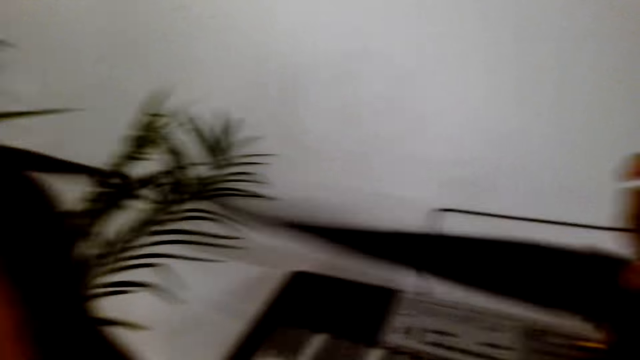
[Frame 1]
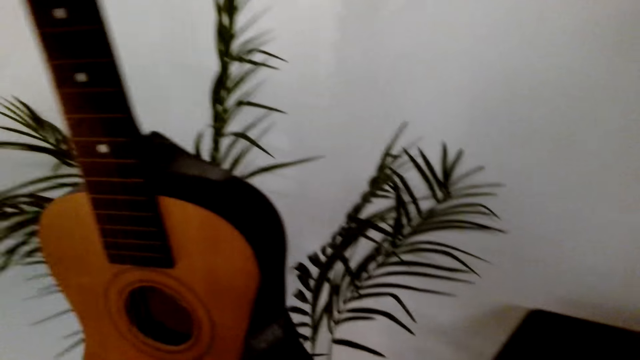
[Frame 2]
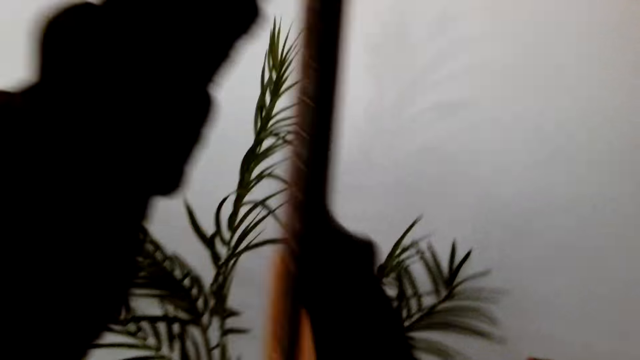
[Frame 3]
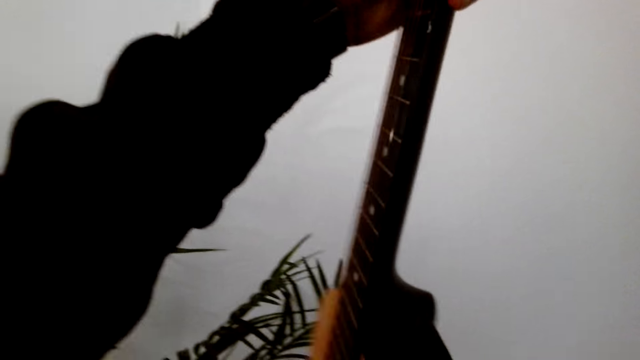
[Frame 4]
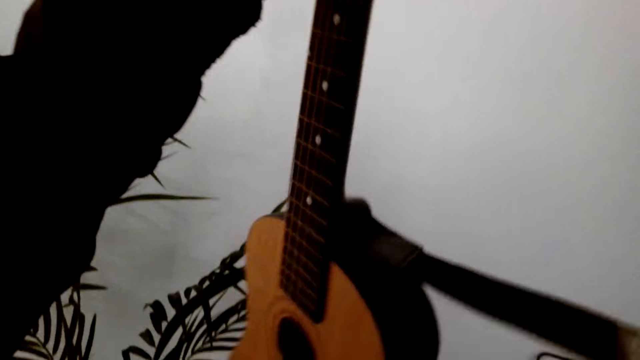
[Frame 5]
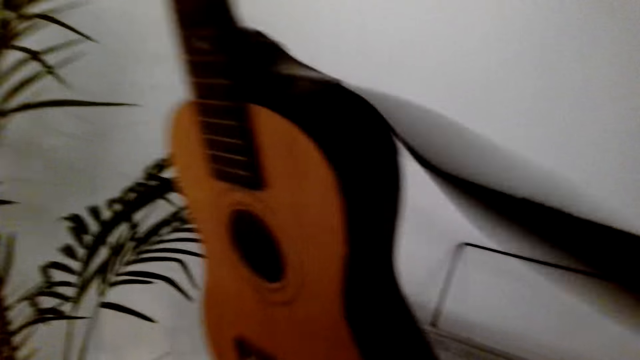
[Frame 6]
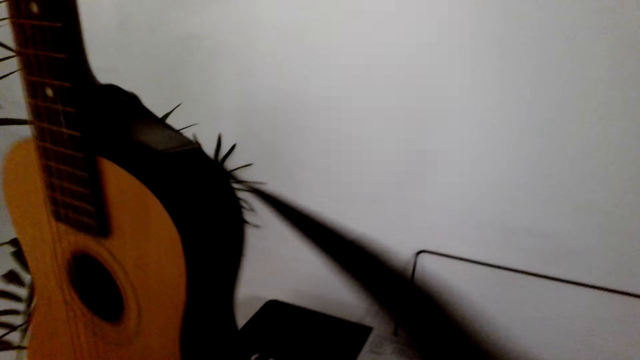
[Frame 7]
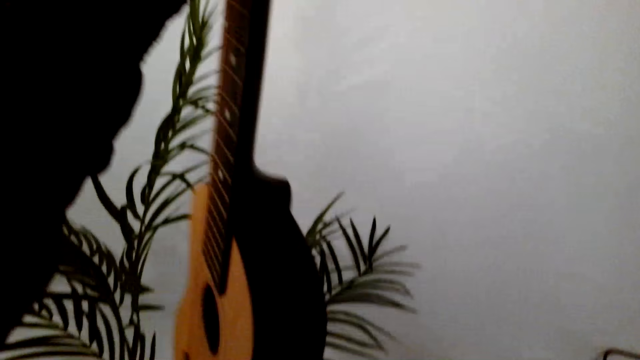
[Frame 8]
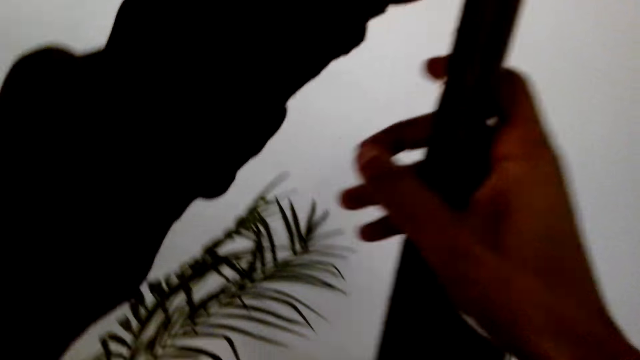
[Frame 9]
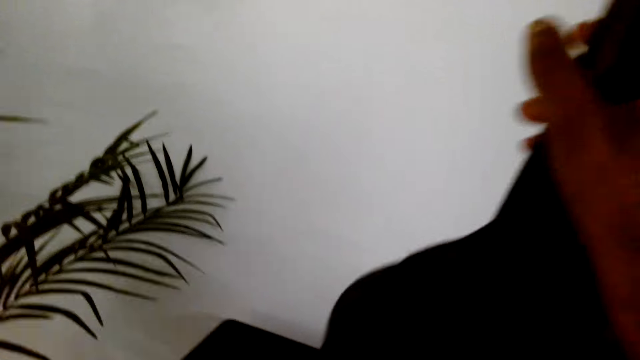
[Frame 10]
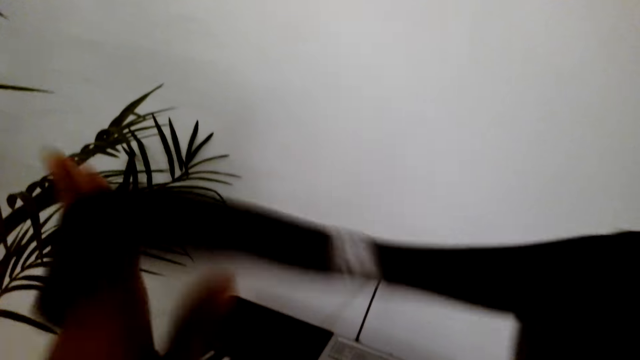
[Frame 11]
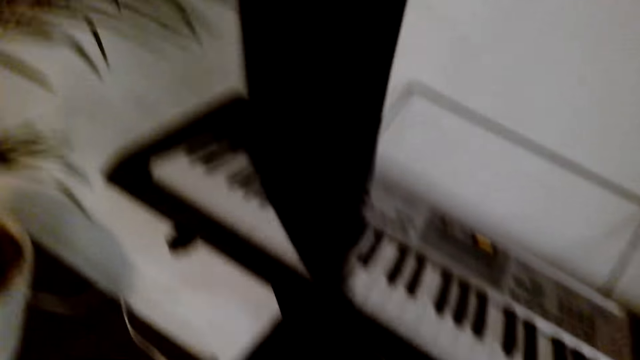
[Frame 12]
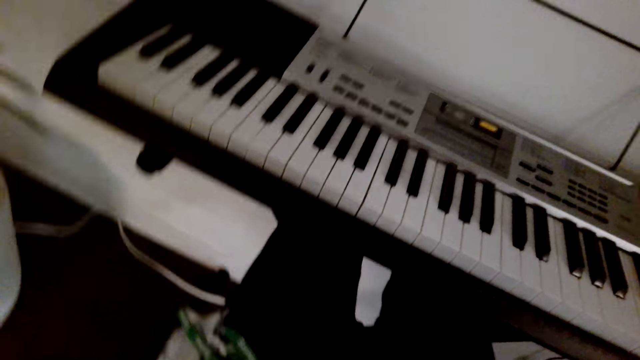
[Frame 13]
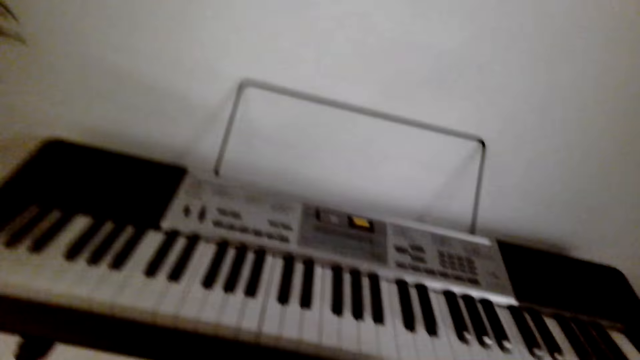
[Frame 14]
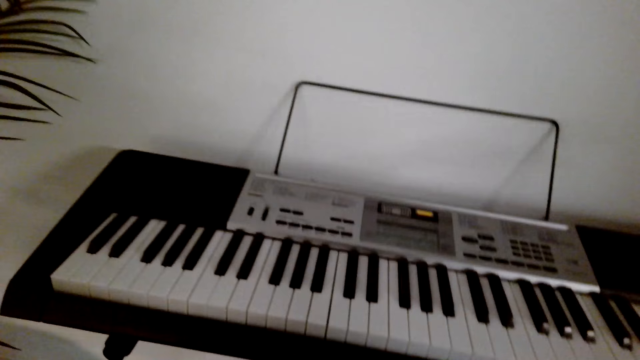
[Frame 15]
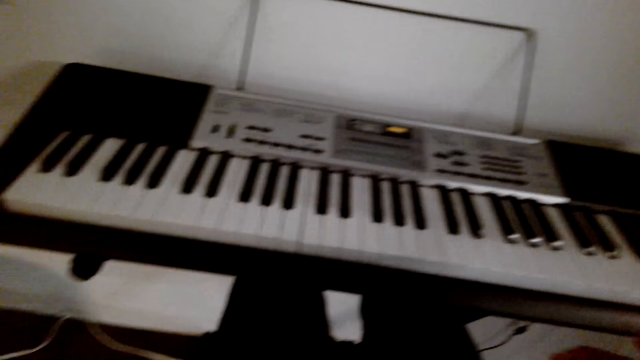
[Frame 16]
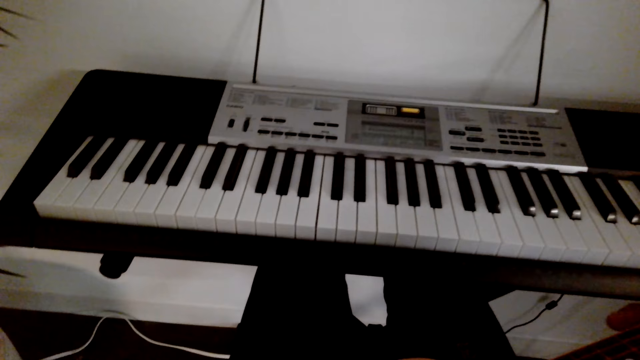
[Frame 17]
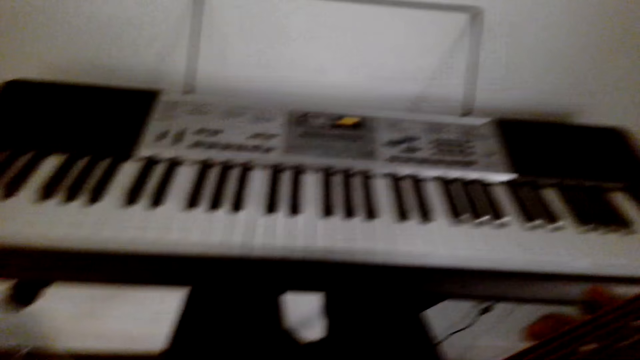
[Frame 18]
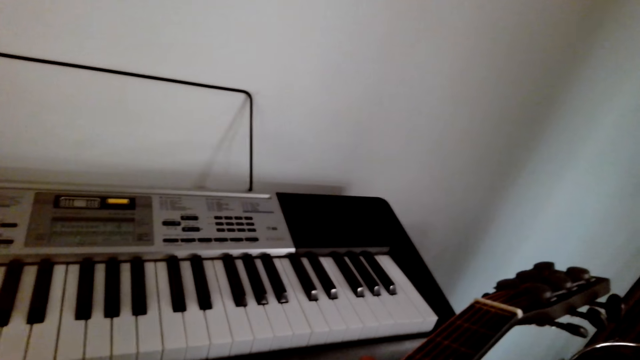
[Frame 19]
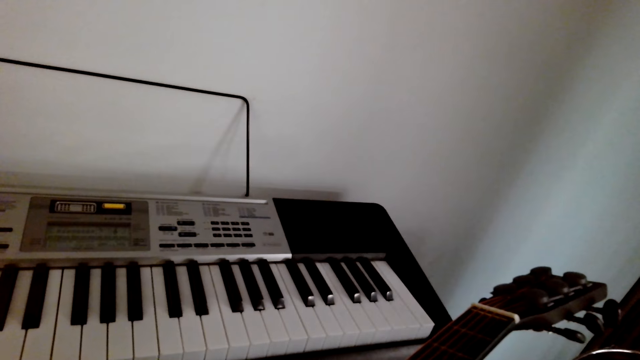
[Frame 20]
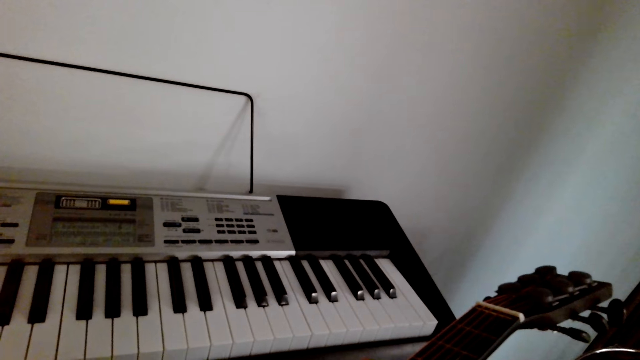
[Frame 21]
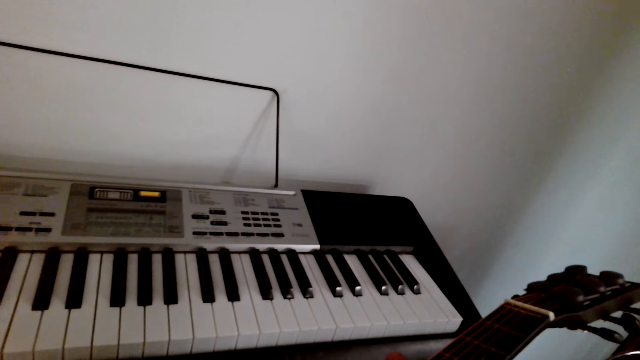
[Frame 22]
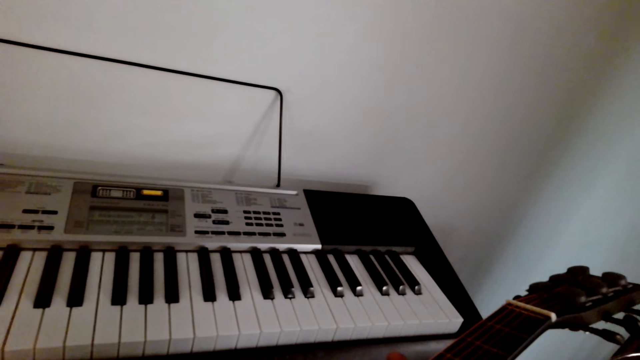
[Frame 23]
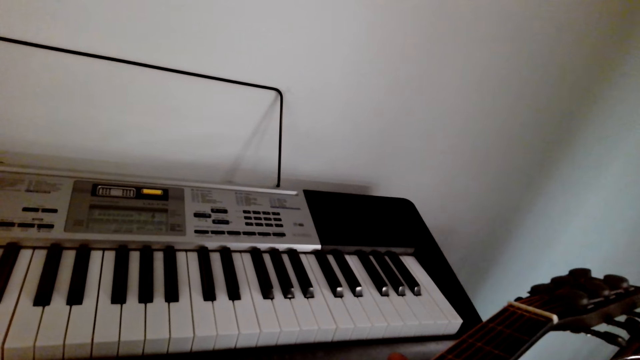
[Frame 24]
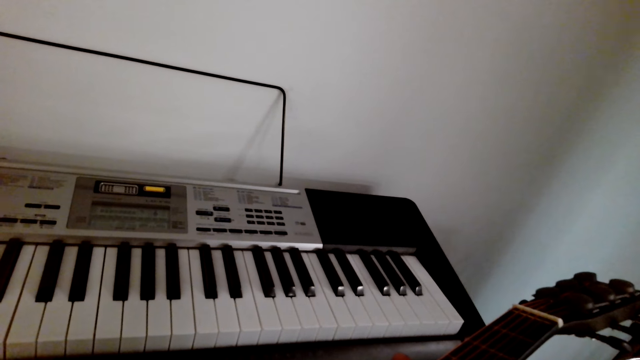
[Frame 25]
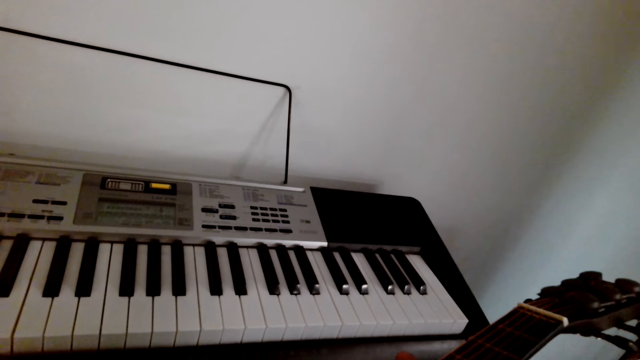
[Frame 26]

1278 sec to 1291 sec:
The camera wearer looks at the guitar. They wear the guitar strap. They play the guitar.

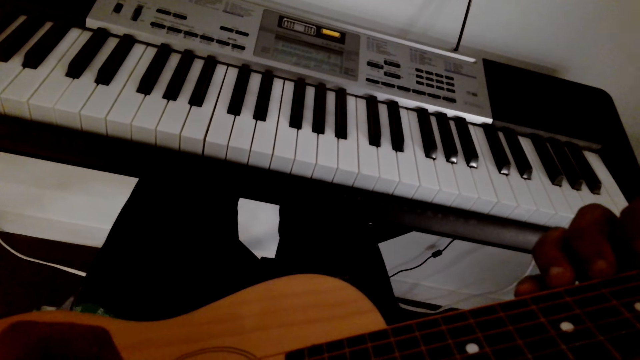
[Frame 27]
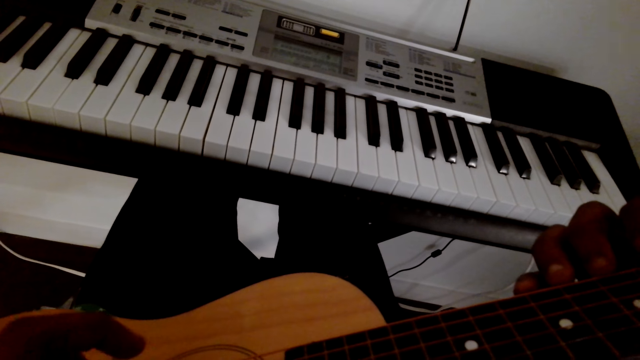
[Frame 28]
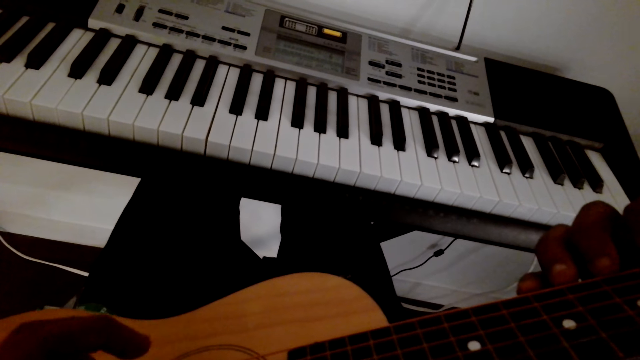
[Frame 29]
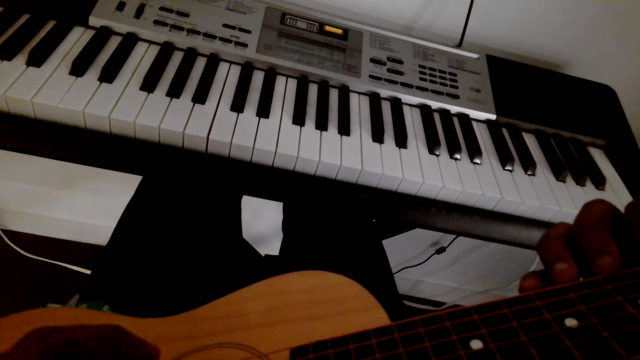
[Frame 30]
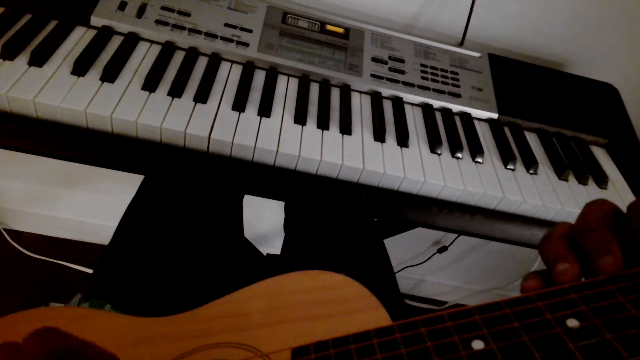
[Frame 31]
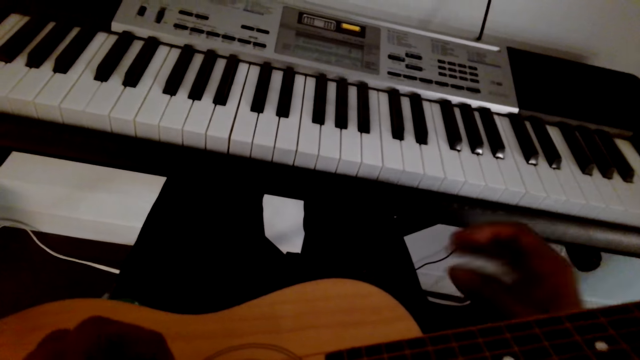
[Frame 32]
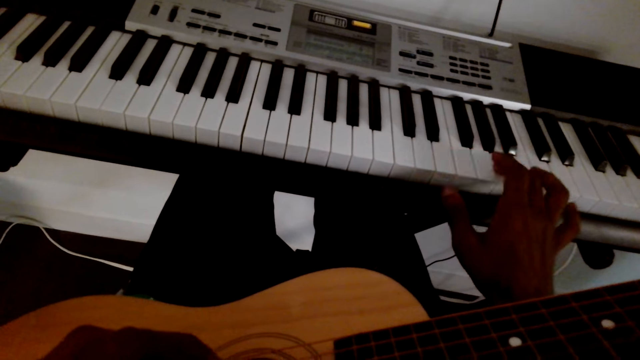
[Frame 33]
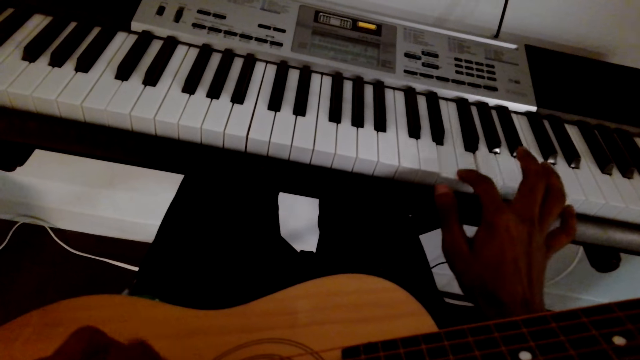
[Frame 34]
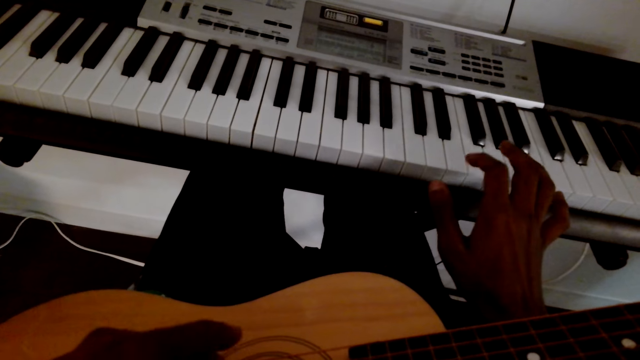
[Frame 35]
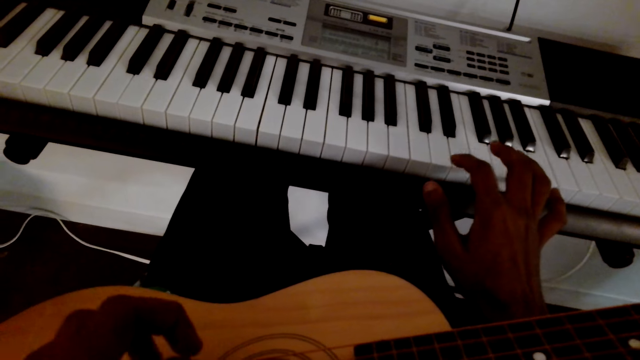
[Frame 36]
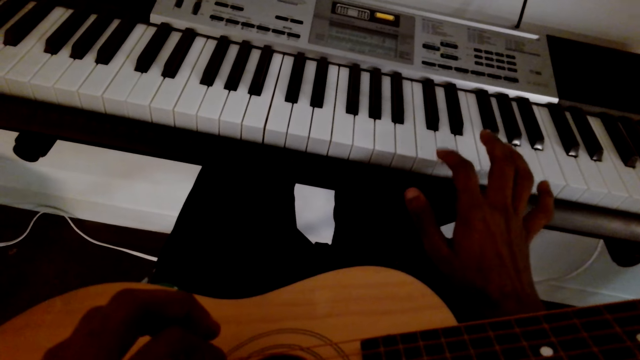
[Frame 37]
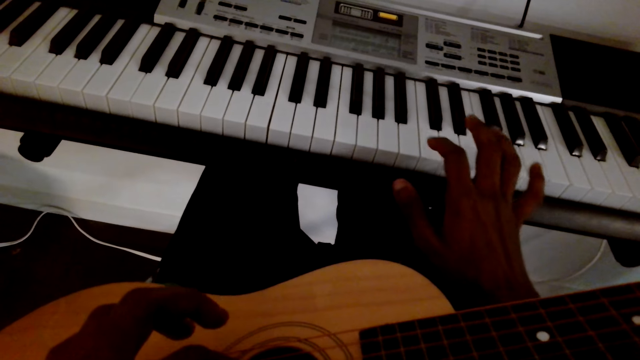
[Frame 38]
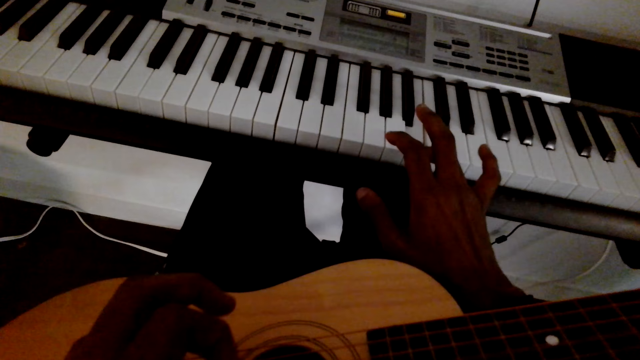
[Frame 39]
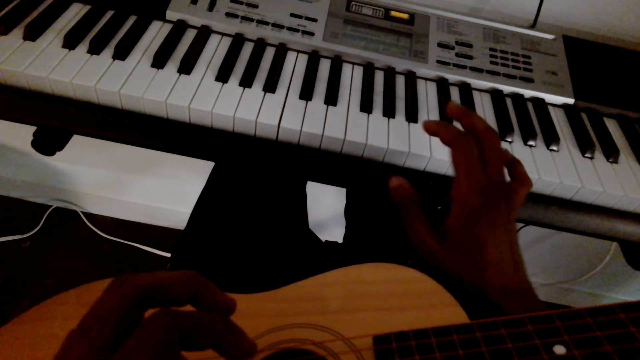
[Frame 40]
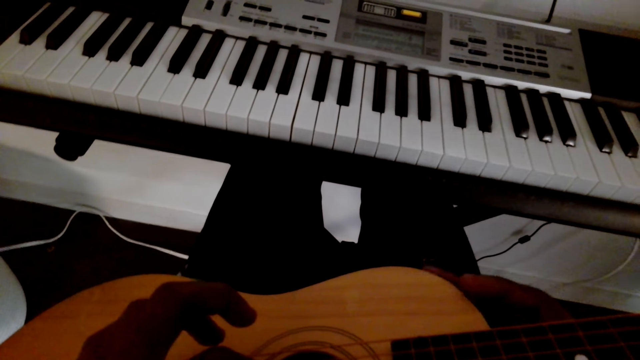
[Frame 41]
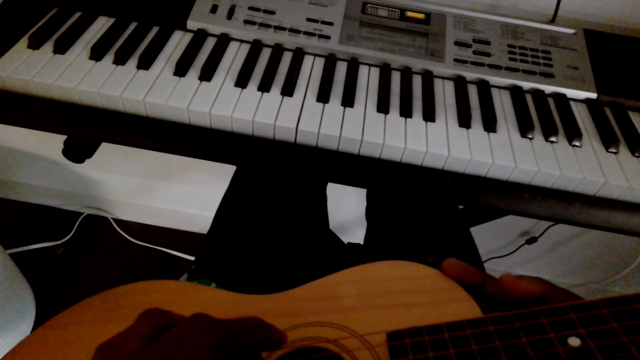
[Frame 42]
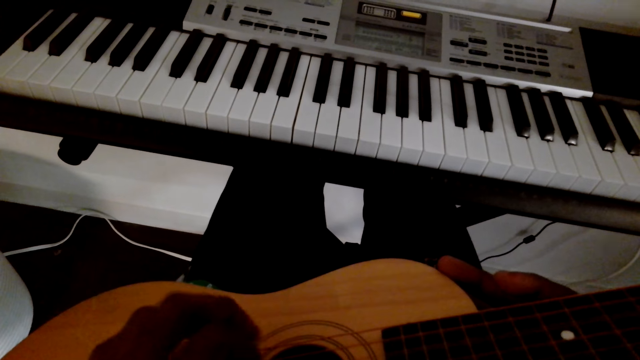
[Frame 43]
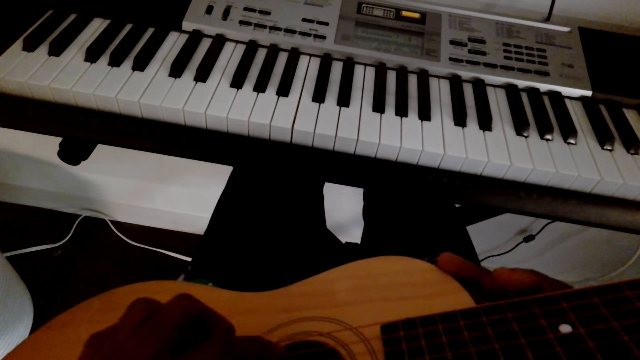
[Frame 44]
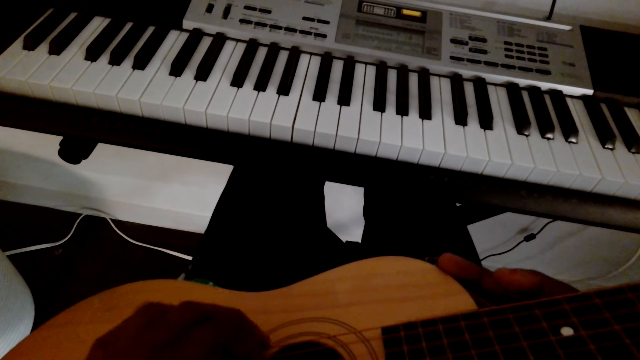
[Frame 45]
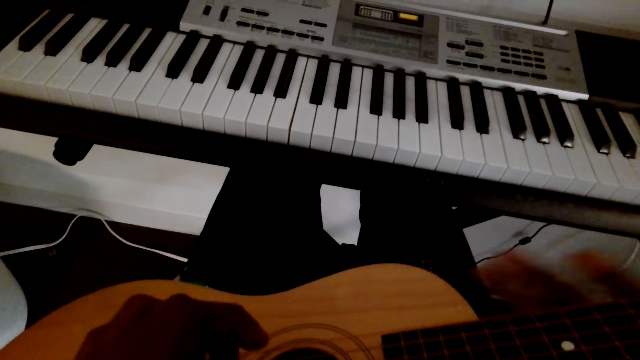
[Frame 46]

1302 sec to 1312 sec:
The camera wearer plays the piano.
